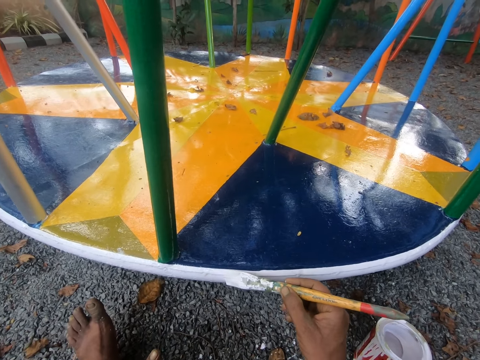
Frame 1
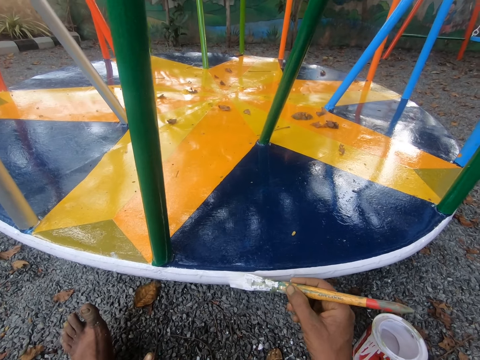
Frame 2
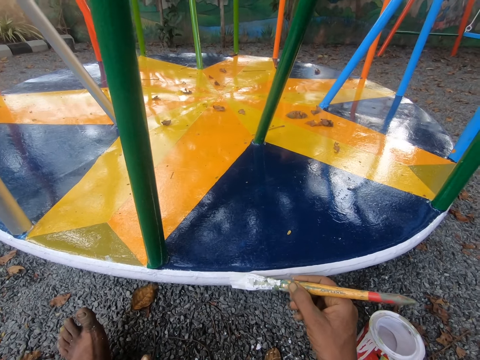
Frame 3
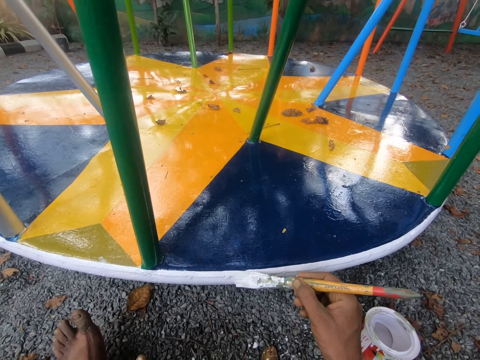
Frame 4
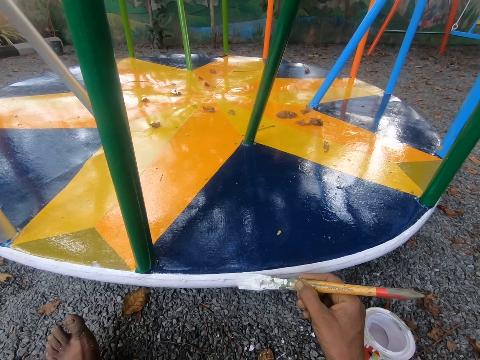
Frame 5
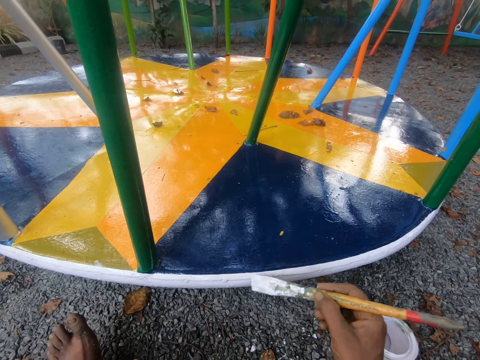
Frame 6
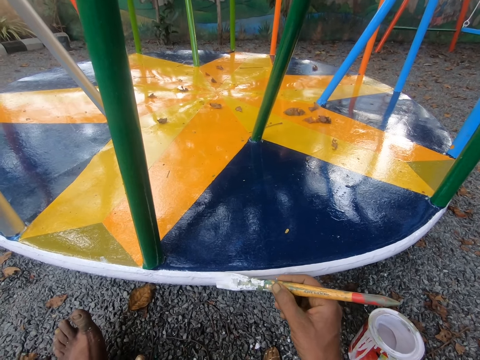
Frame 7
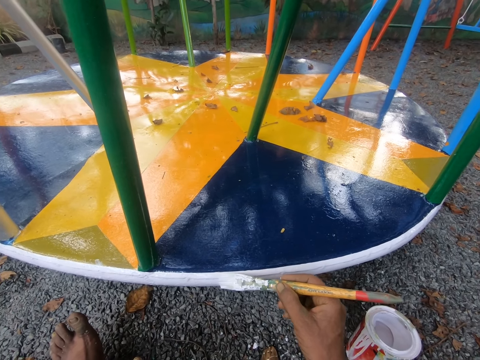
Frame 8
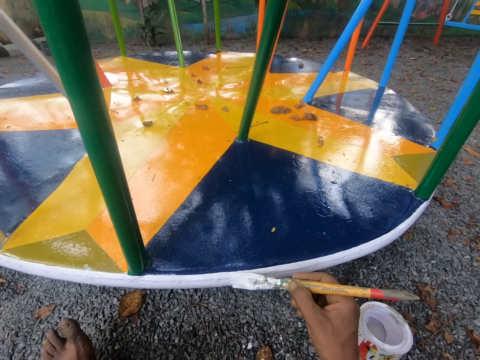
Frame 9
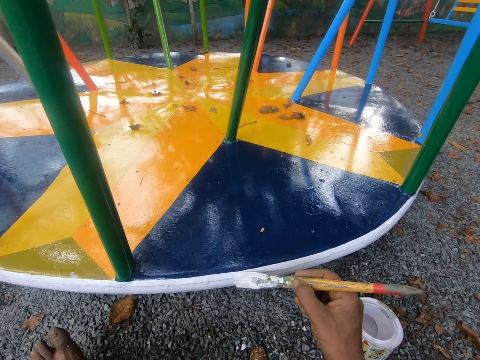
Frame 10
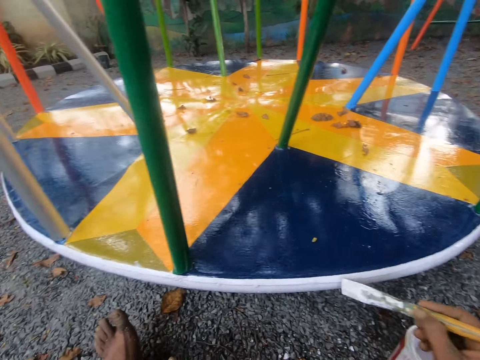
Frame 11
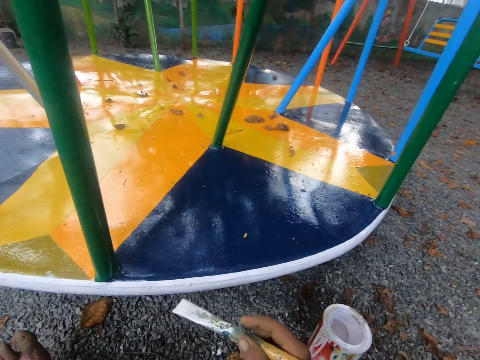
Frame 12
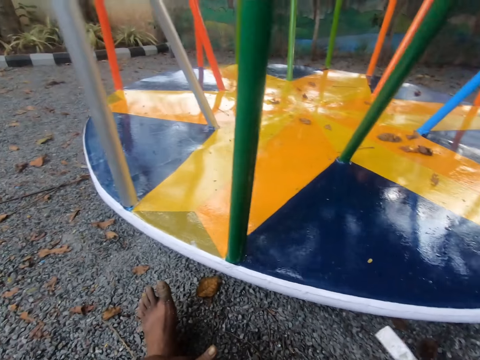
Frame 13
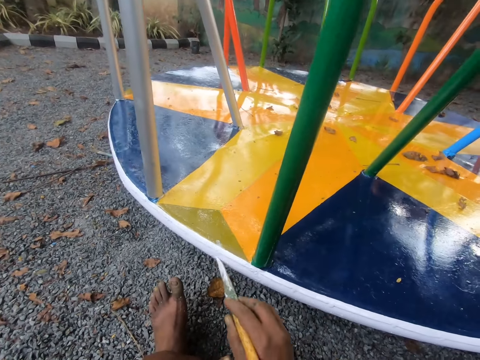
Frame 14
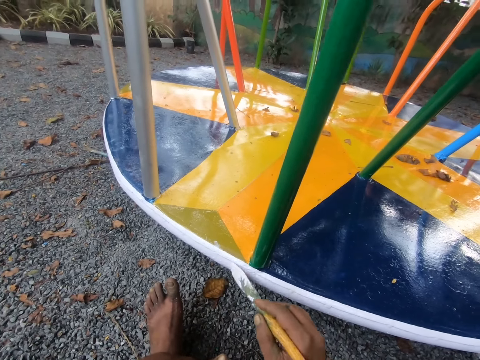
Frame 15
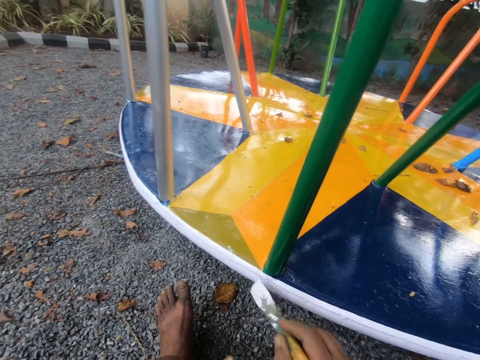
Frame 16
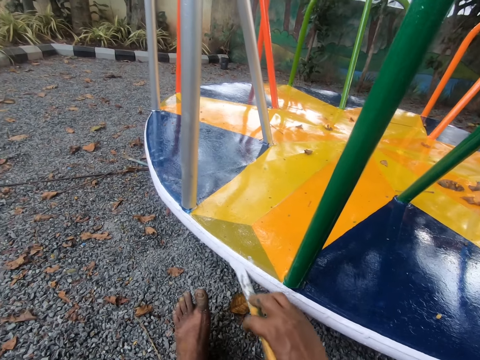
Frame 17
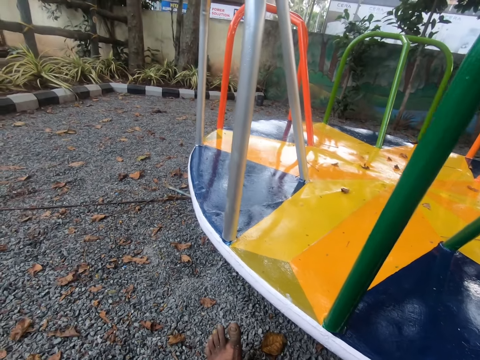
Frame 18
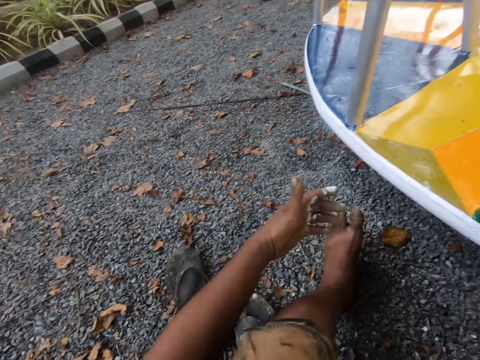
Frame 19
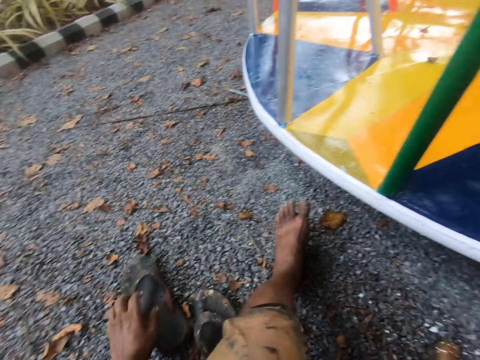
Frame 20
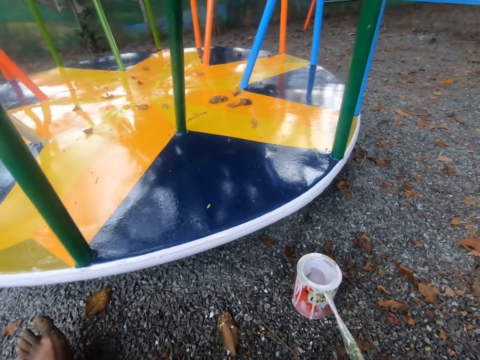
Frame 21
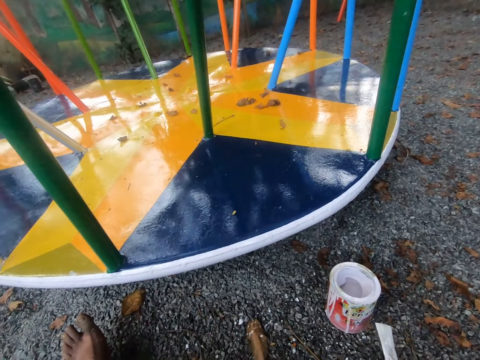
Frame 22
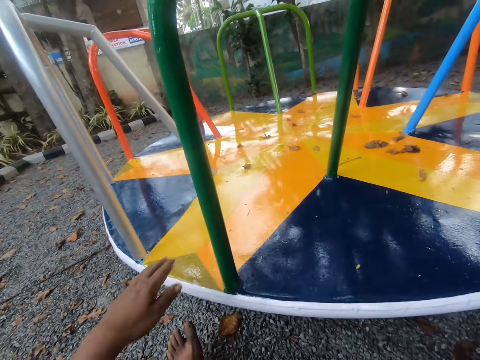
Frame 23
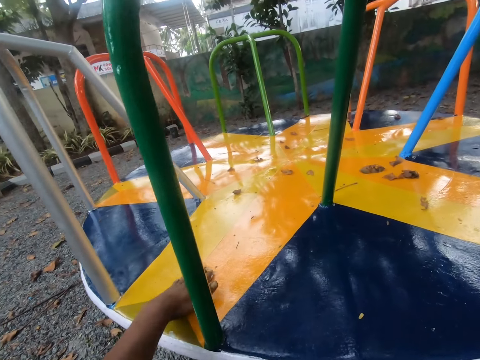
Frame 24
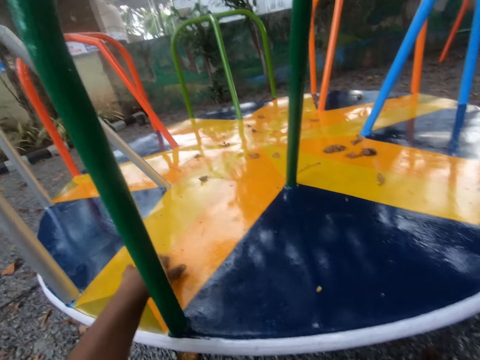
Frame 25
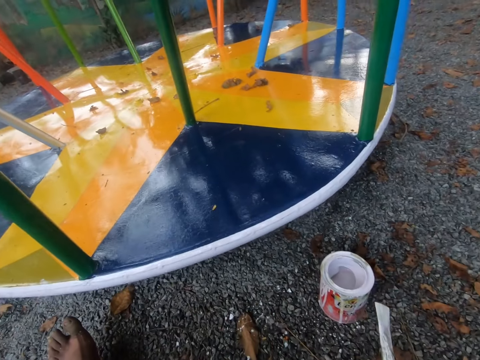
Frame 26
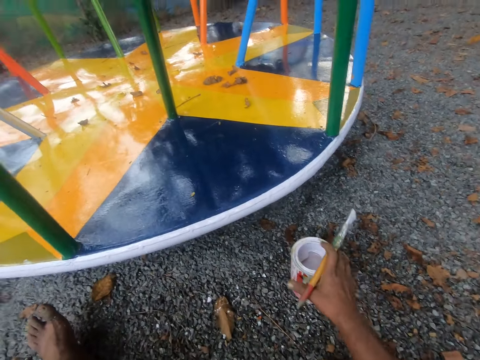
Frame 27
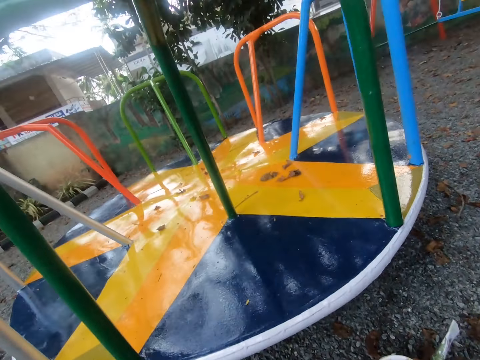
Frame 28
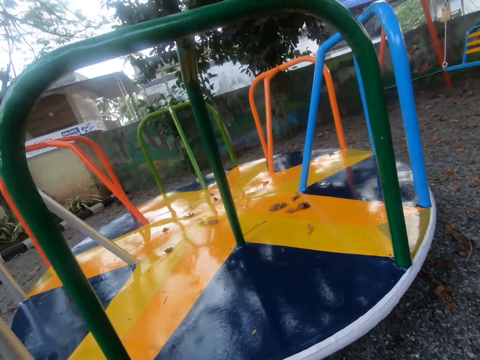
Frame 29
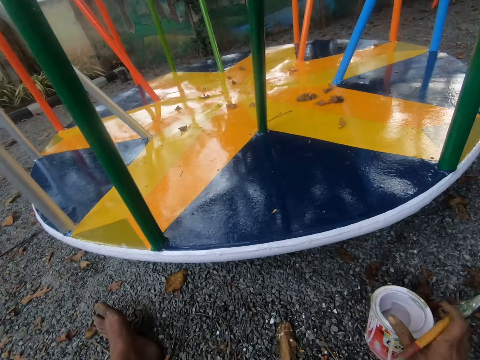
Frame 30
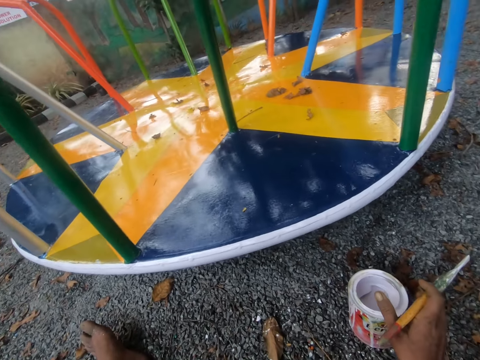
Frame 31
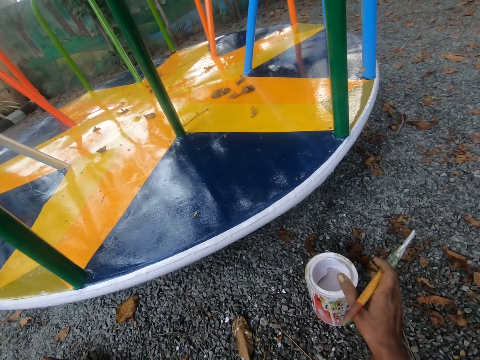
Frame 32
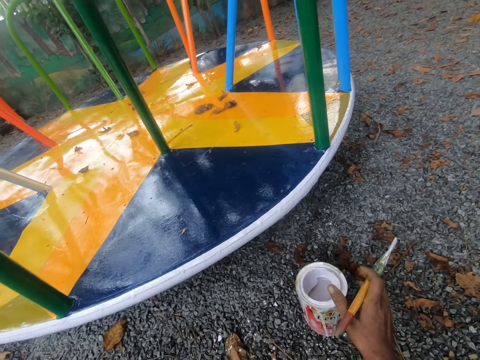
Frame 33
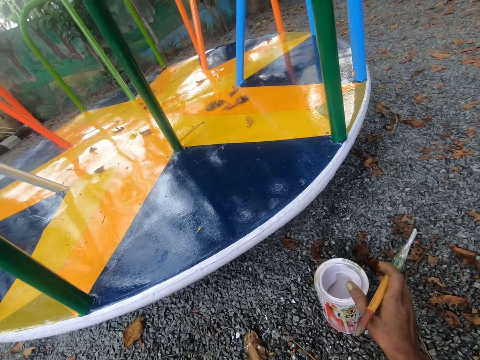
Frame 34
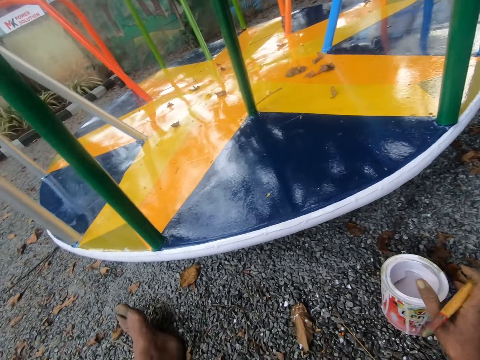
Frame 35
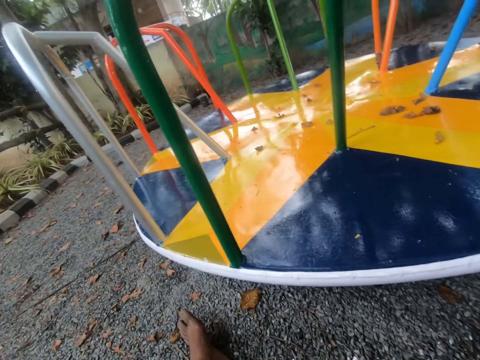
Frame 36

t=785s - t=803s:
The camera wearer looks around. He touches a pair of slippers on the floor with his left hand. He touches the merry-go-round. He smoothens the swing with his left hand. He looks around. He places his right hand on the paint container.

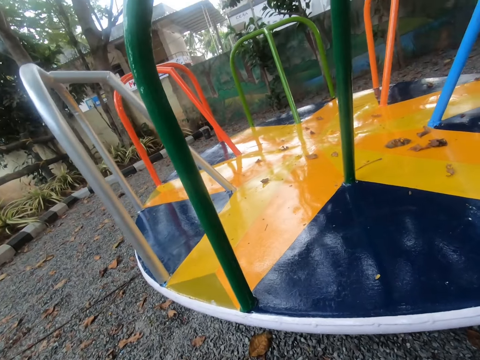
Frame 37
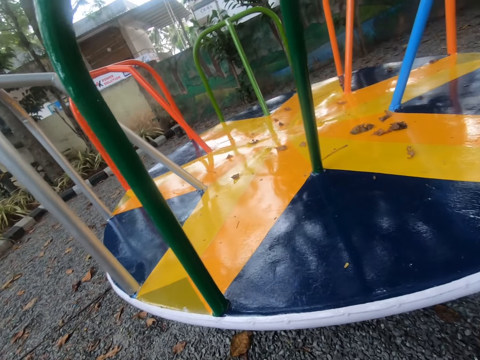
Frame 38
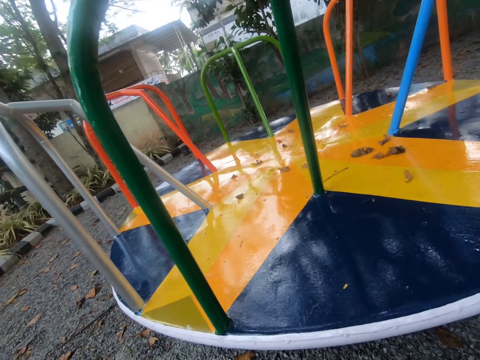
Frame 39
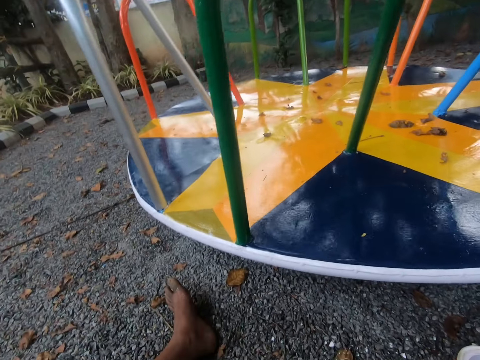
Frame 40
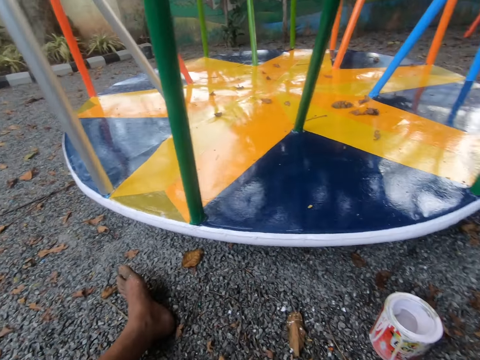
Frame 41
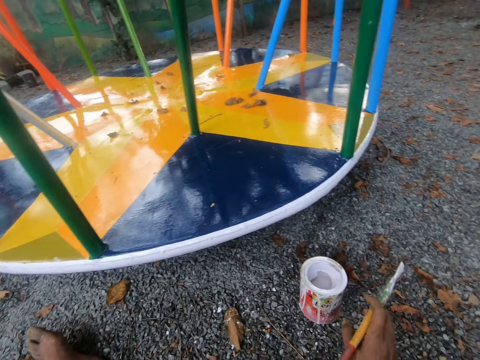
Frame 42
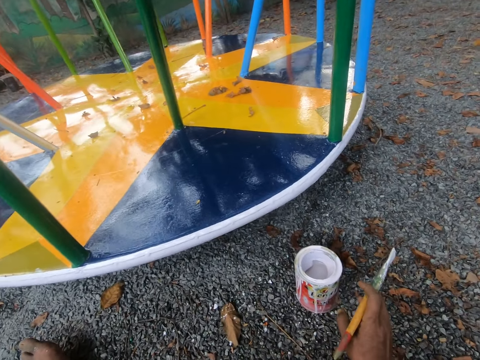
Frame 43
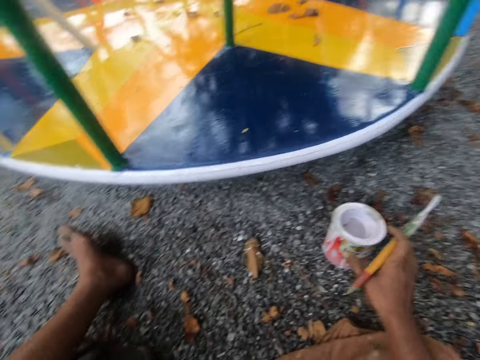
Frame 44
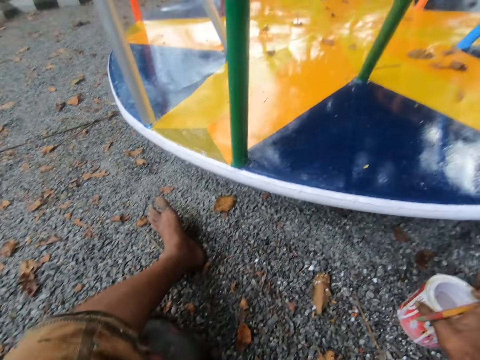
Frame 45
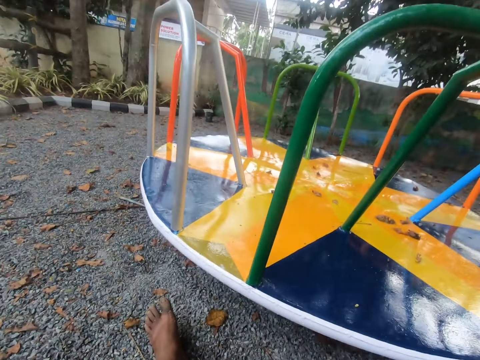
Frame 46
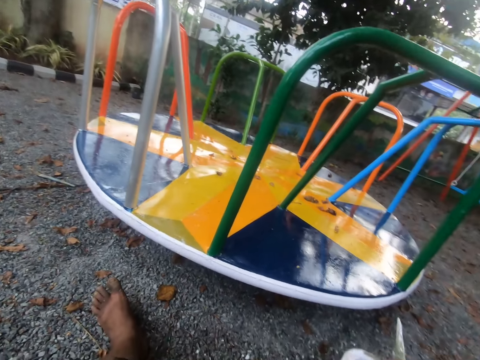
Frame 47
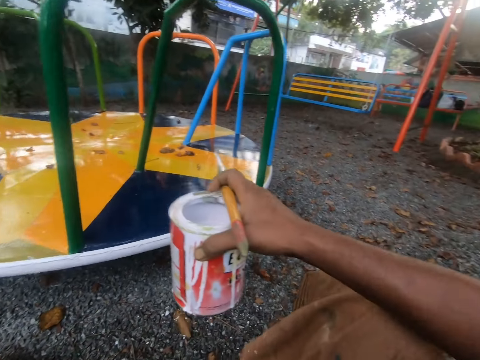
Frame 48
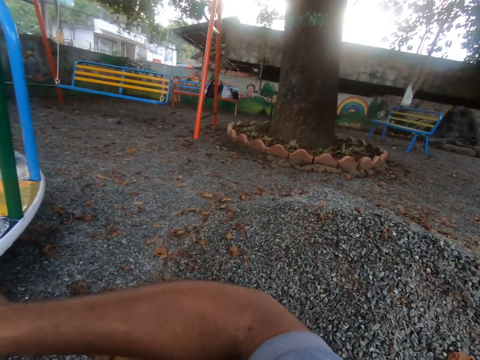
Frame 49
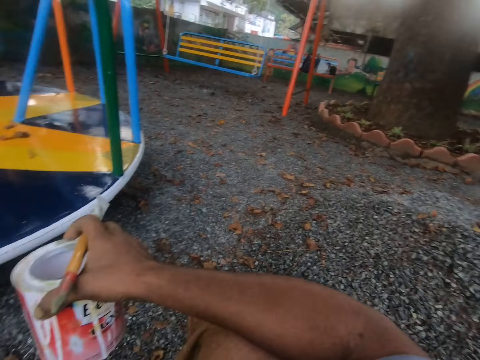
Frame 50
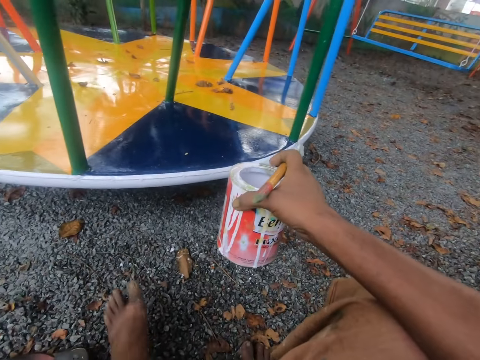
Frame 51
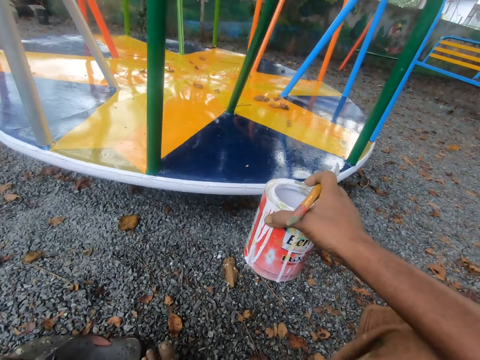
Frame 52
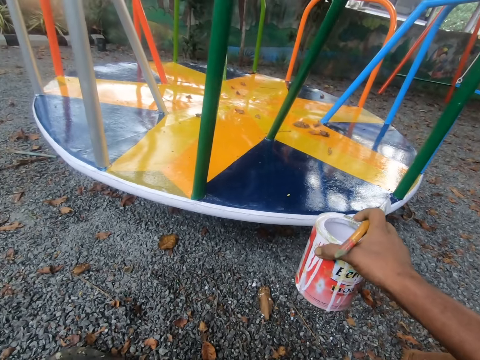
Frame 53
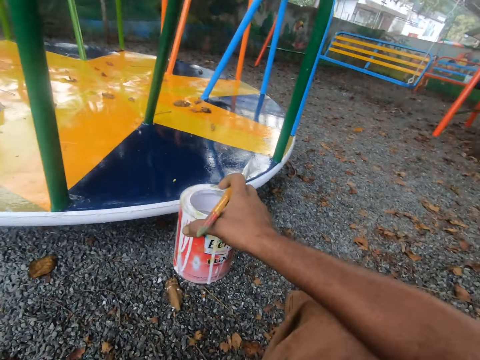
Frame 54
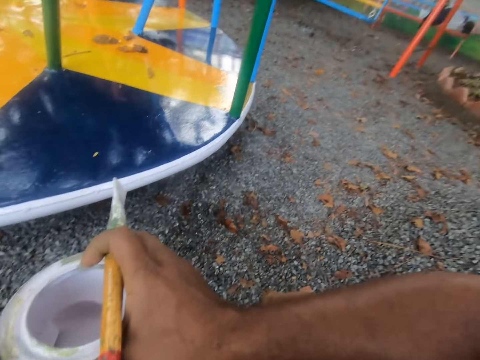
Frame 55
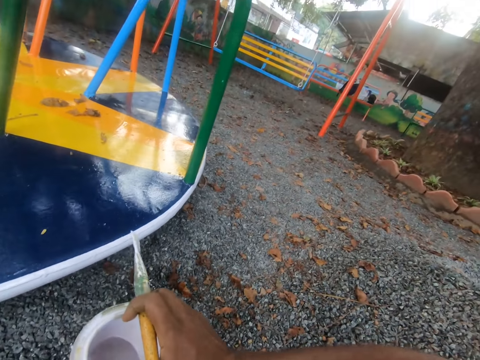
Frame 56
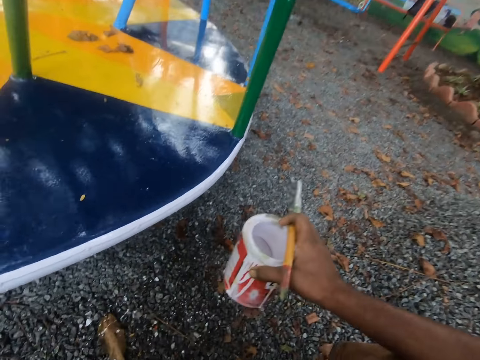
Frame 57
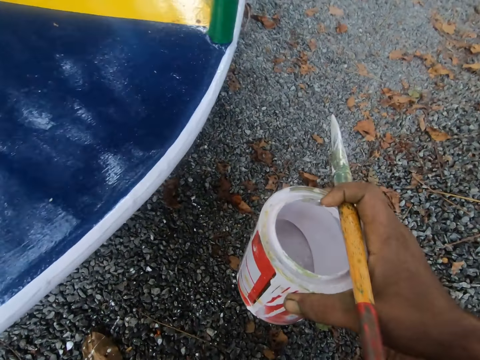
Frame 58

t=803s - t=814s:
The camera wearer picks up the paint container from the floor with his right hand. He stands up.
